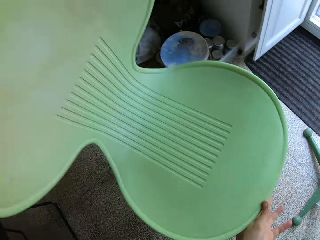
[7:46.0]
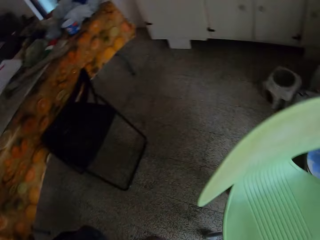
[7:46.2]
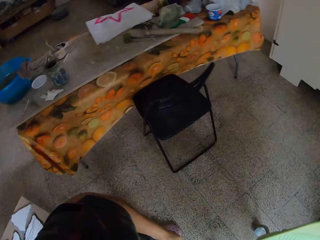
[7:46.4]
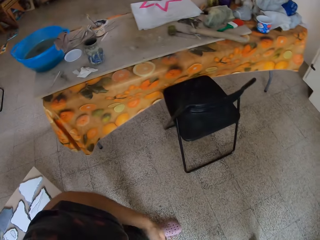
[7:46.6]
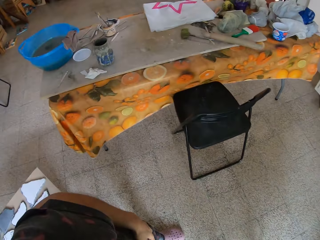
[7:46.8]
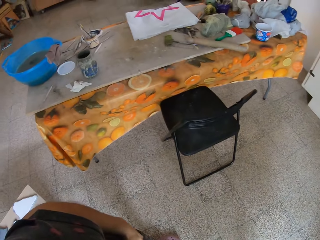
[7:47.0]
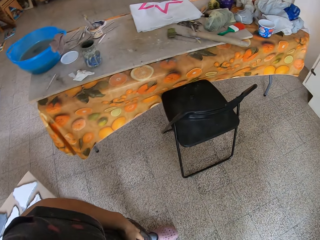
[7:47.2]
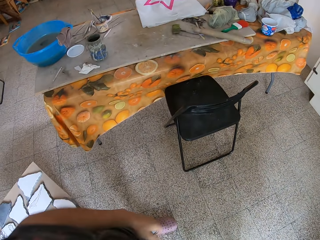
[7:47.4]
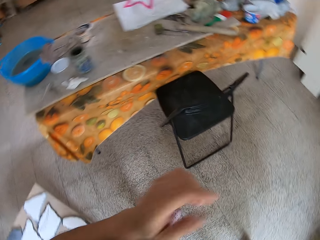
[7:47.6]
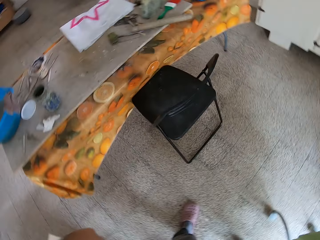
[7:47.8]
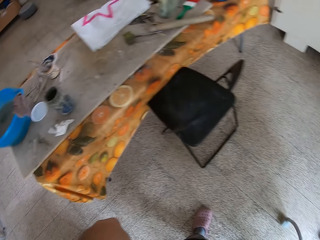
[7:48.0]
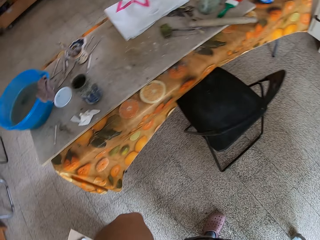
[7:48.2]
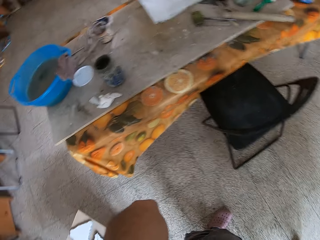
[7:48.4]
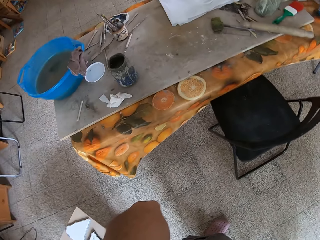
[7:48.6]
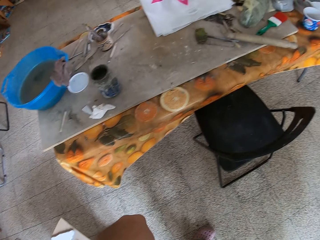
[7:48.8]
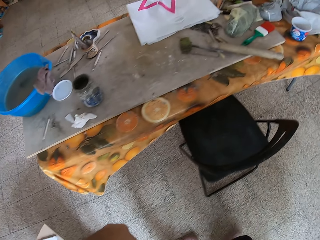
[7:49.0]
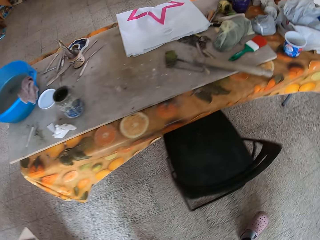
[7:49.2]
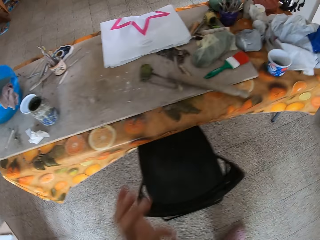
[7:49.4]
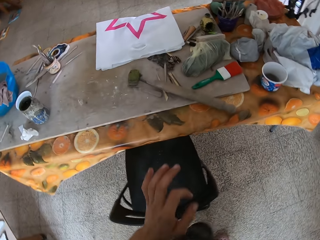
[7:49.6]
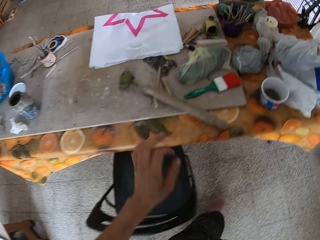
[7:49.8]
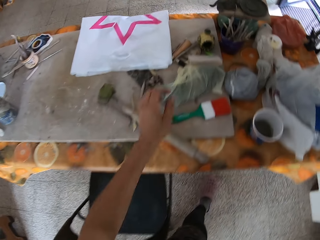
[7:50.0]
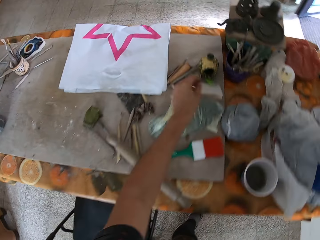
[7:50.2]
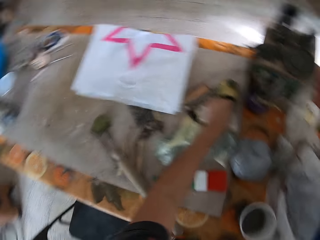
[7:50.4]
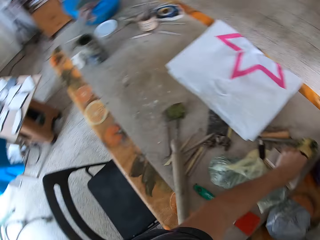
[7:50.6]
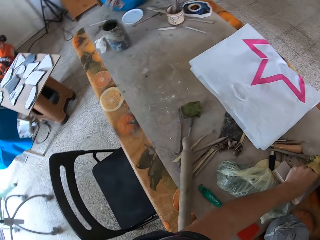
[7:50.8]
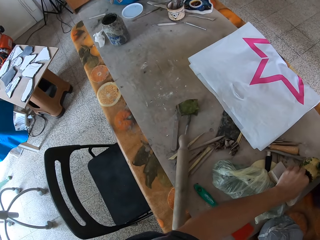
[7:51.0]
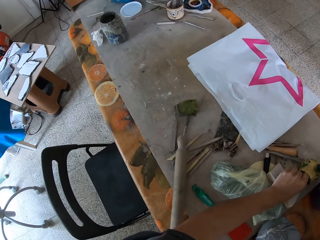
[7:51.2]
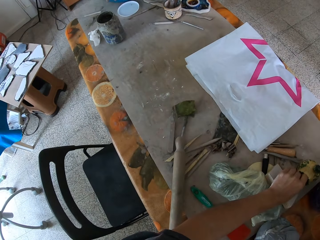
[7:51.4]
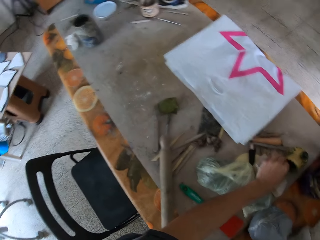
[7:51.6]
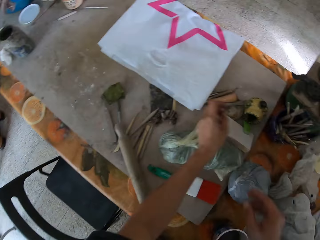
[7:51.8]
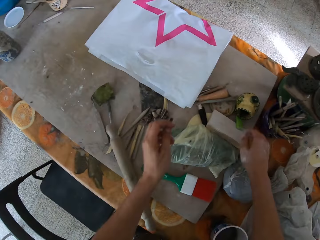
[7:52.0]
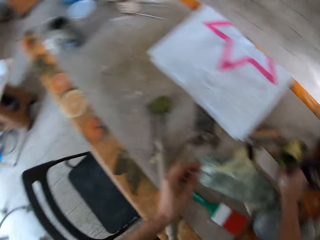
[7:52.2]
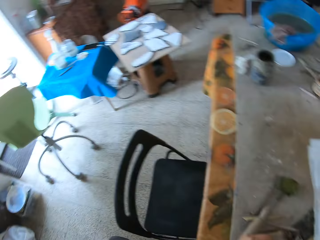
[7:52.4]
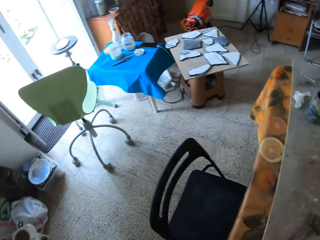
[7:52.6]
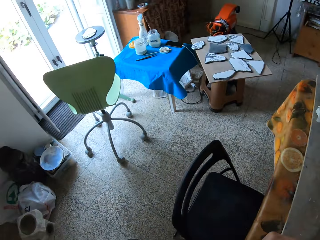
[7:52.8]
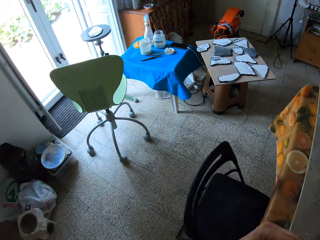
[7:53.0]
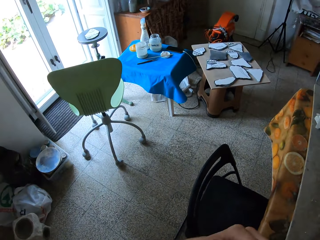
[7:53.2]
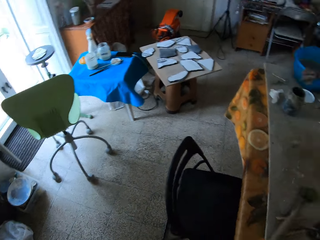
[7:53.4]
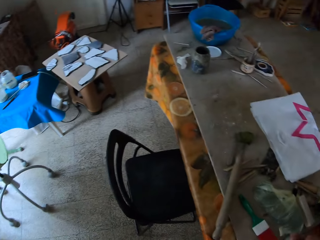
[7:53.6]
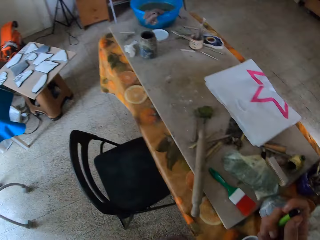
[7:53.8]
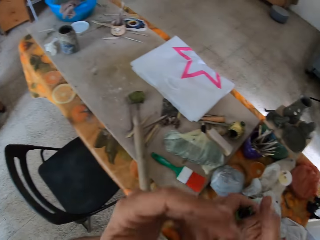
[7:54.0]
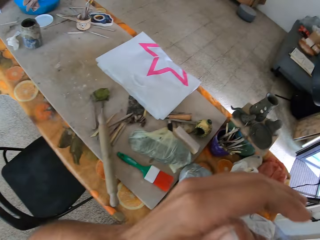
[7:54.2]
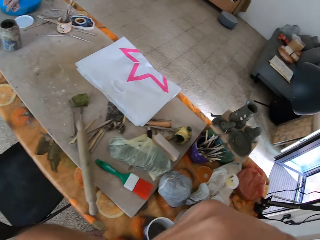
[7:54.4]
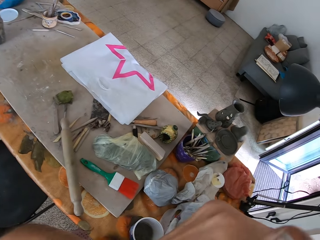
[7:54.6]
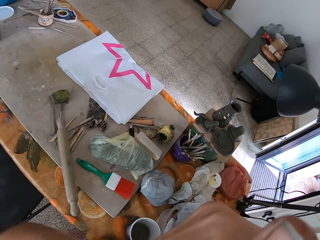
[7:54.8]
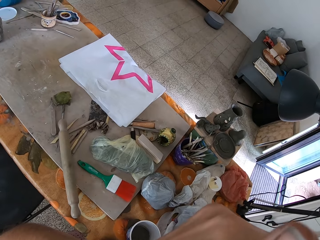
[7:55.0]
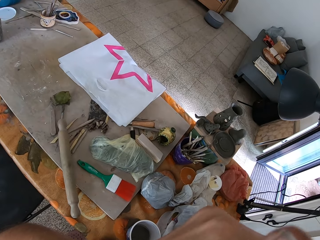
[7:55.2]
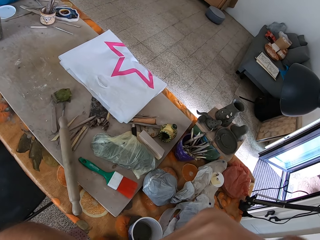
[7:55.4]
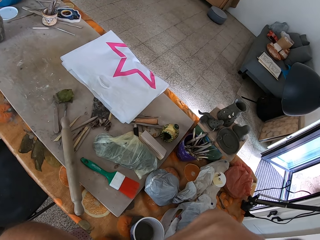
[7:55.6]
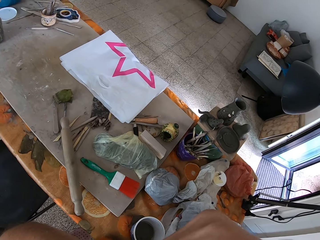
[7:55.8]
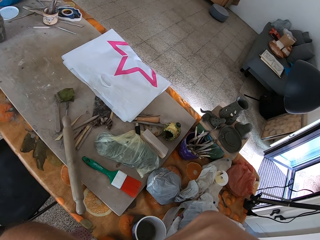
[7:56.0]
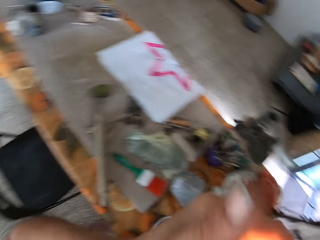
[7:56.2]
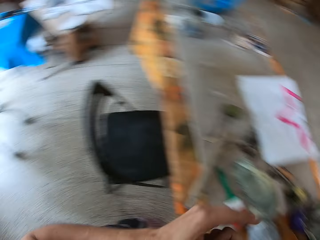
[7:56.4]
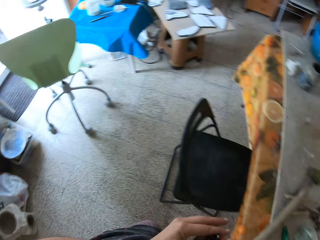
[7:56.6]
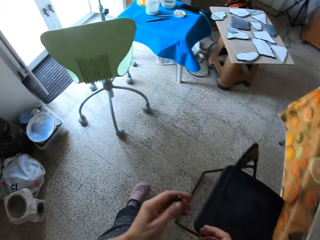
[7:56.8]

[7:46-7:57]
The camera wearer touches her face with her left hand. She picks up a cigarette from a ceramic ware on the wooden slab with her left hand. She puts the cigarette in her left hand to her mouth. She lights the cigarette in her mouth with a lighter in her right hand.

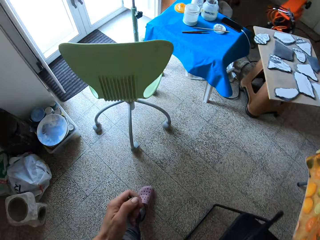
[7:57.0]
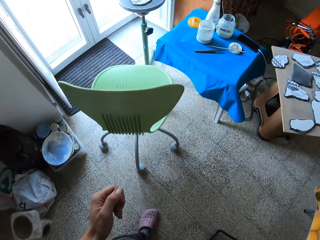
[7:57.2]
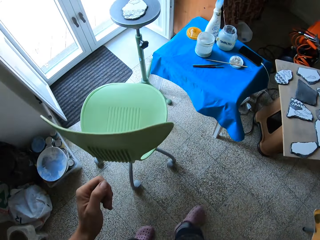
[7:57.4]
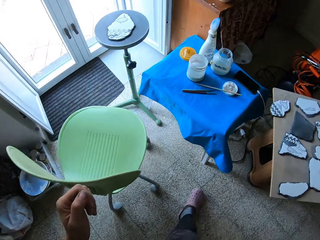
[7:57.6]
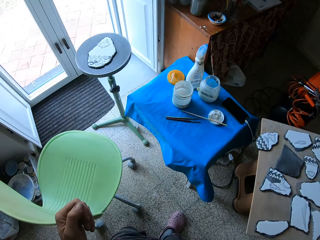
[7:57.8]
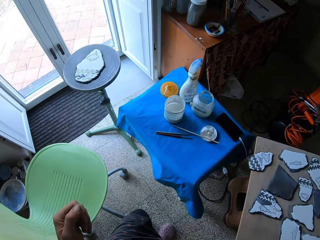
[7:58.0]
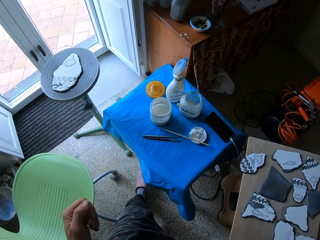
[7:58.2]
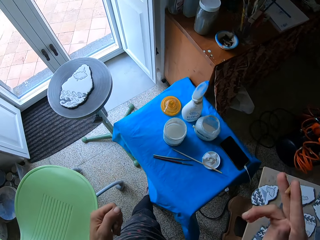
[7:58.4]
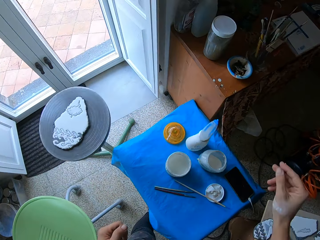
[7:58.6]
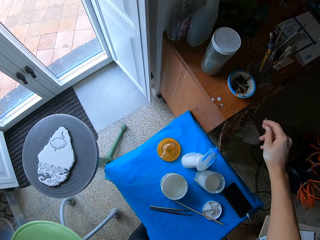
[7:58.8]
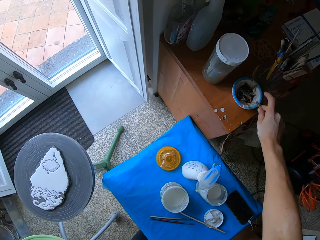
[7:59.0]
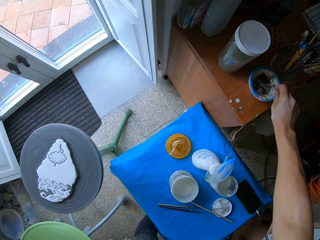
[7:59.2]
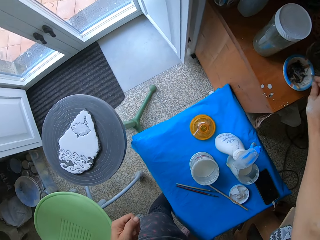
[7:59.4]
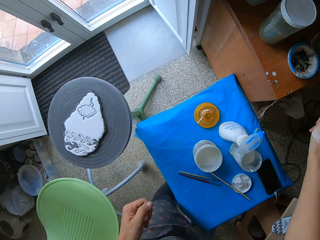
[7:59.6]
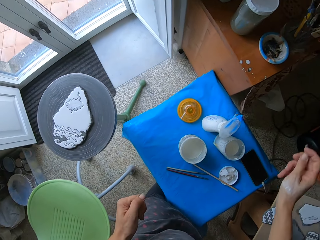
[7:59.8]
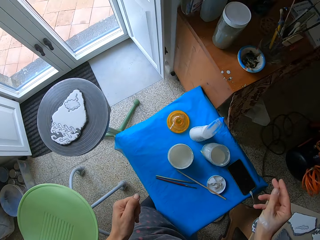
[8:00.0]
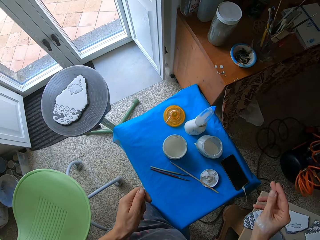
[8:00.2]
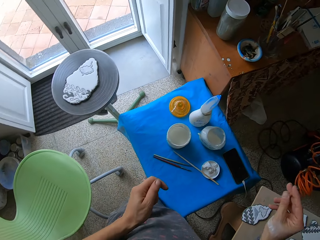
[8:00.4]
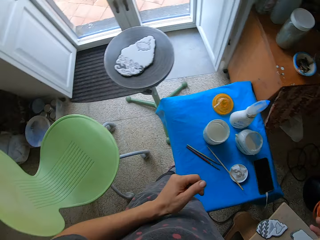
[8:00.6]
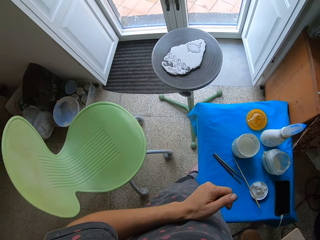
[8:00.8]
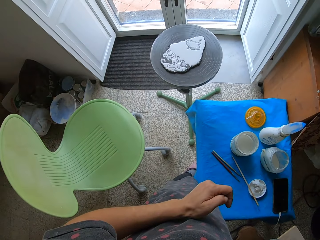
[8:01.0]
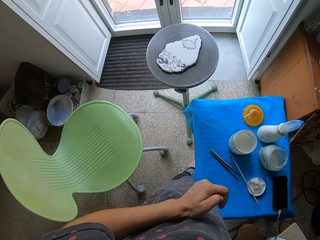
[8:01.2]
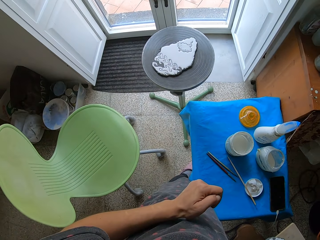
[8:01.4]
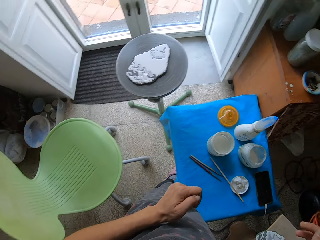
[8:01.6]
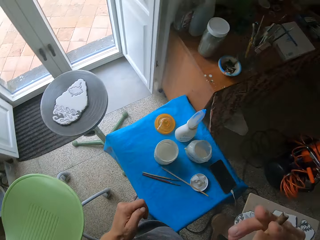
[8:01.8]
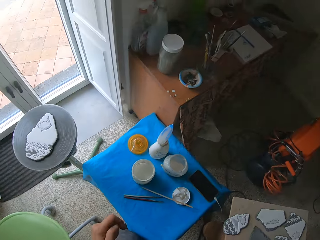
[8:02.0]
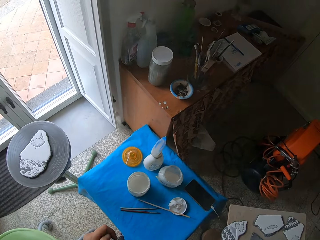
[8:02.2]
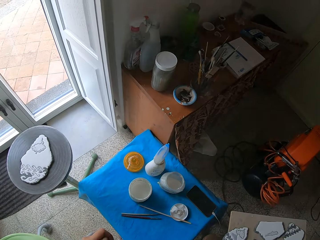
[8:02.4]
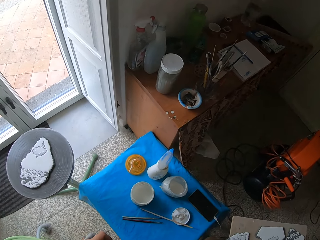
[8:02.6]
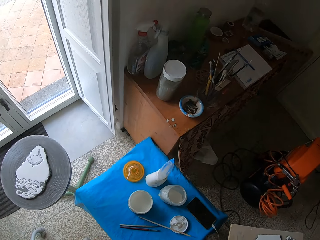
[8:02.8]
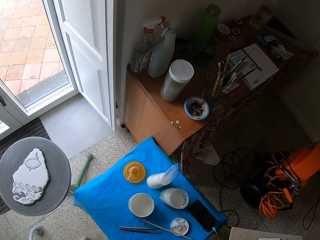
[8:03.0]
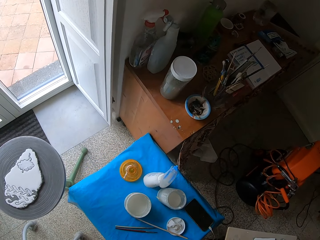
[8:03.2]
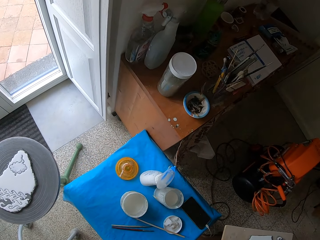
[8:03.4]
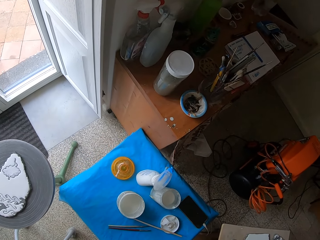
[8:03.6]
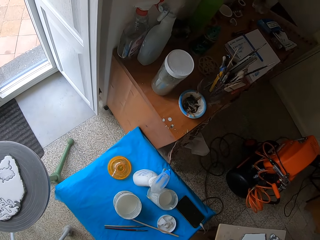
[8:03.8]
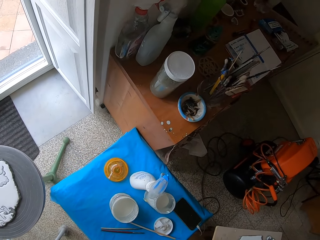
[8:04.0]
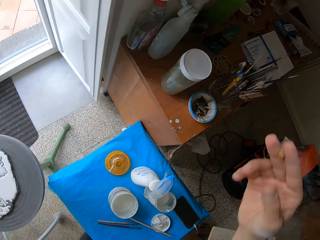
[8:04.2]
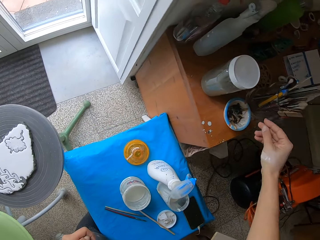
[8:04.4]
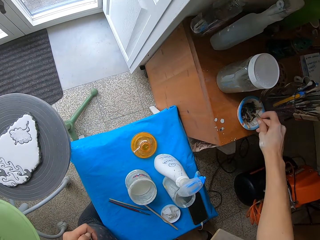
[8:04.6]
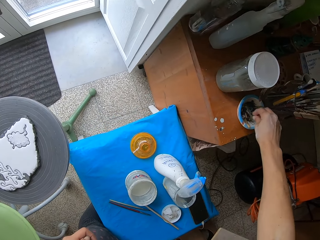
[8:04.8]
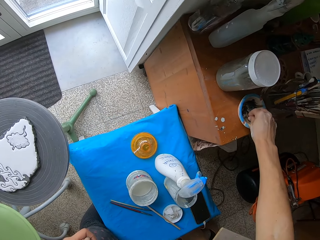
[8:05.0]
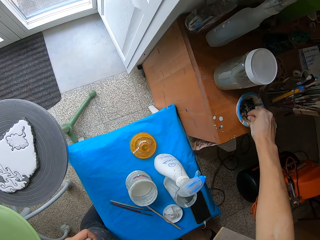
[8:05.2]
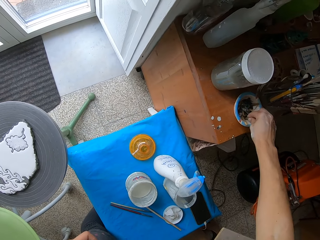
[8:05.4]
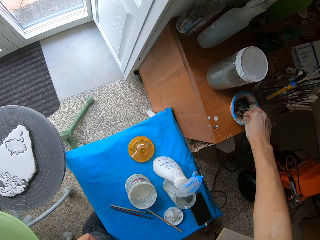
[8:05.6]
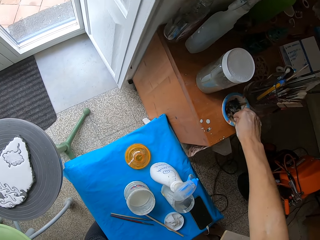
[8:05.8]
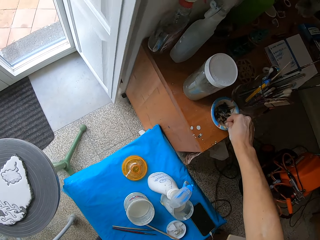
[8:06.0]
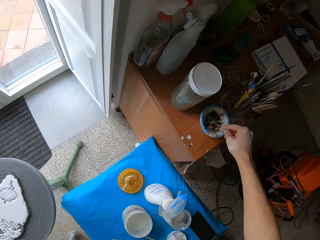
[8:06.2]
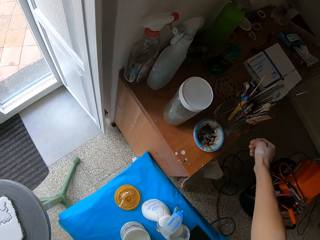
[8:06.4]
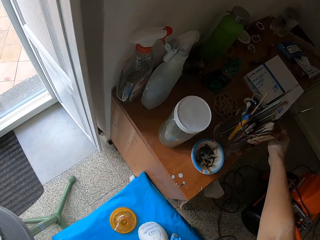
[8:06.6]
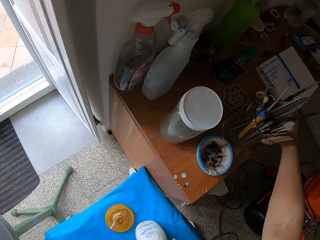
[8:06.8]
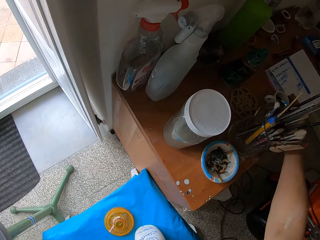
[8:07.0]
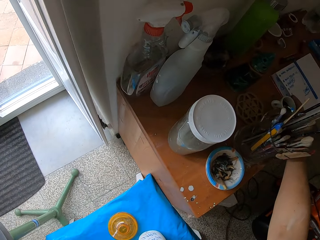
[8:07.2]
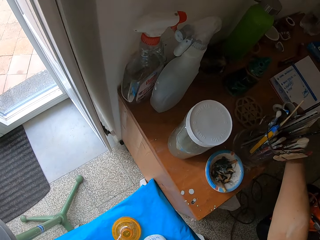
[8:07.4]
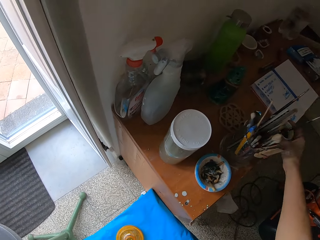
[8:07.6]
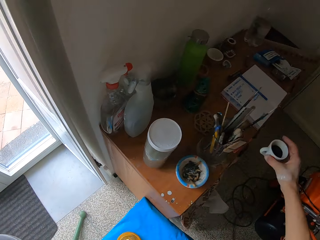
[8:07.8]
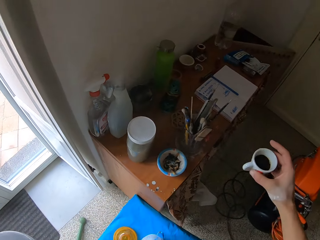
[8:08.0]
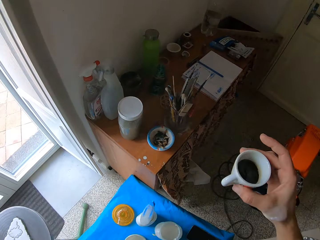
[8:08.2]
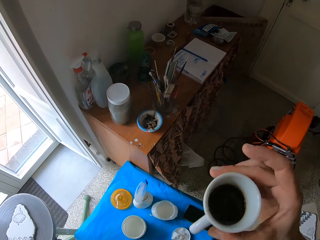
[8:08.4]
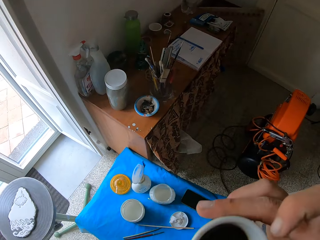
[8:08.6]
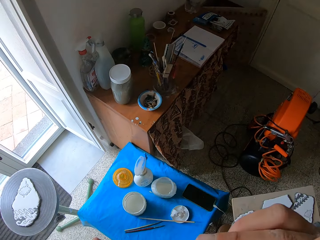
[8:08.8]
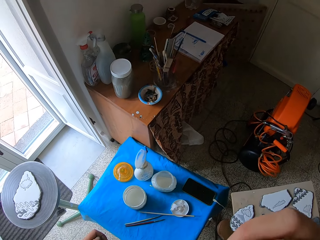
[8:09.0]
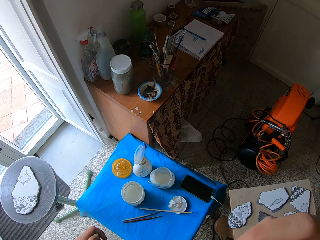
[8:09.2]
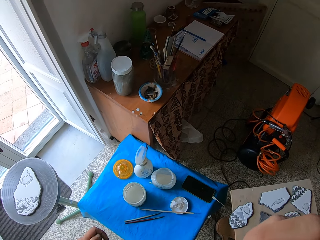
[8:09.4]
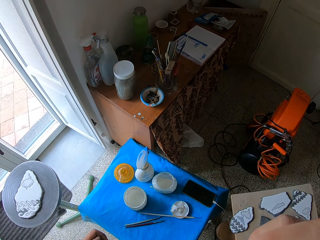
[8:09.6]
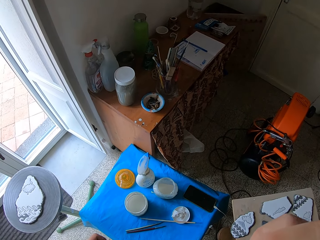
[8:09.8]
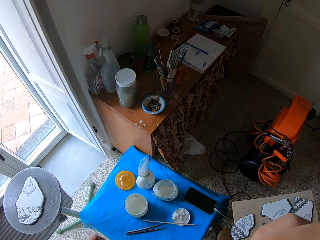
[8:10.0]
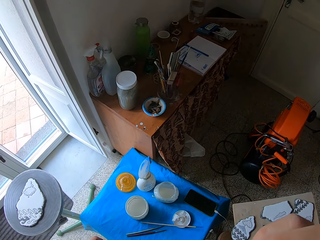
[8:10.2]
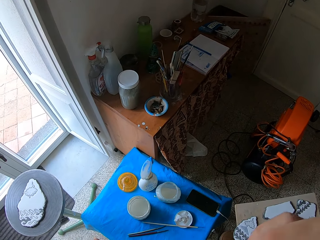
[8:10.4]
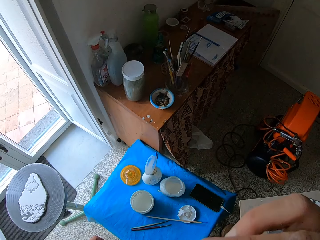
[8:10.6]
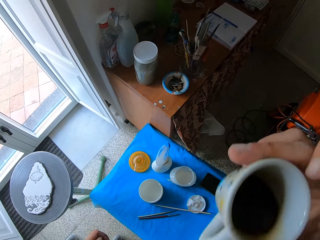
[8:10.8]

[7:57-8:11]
The camera wearer shakes off the ash on the cigarette in her right hand into a plastic container of cigarette butts on the cabinet. She smokes the cigarette in her right hand. She puts the cigarette in her right hand into the plastic container of cigarette butts on the cabinet. She picks up a cup of coffee on the cabinet with her right hand. She drinks the cup of coffee in her right hand.
